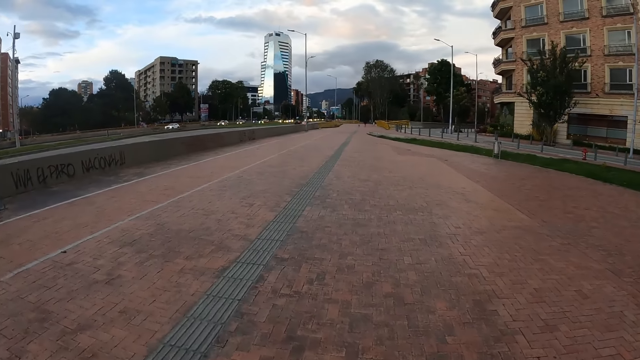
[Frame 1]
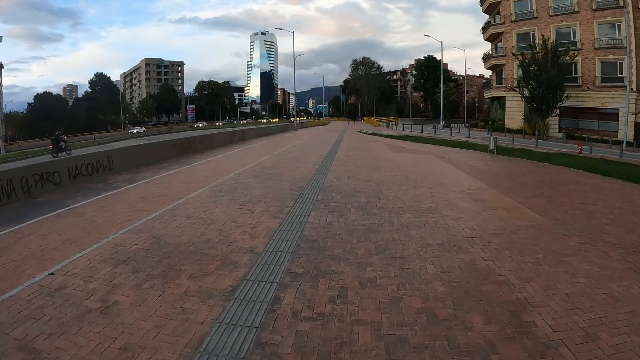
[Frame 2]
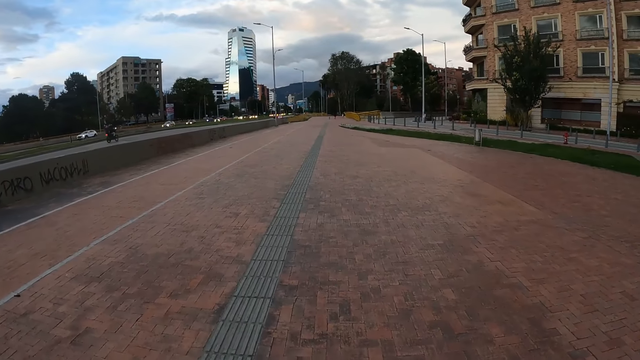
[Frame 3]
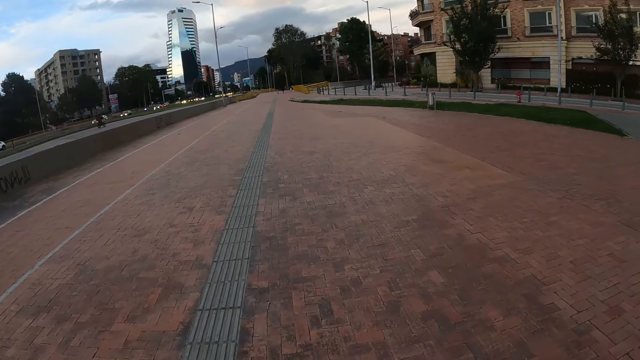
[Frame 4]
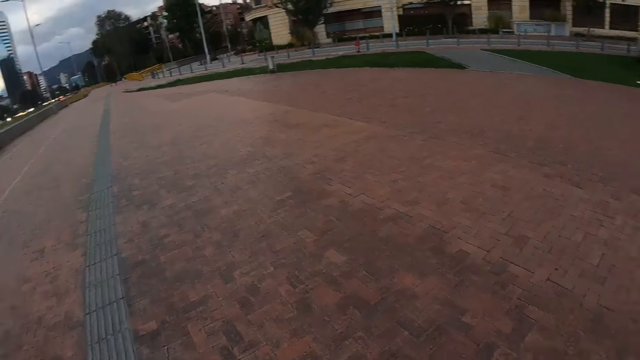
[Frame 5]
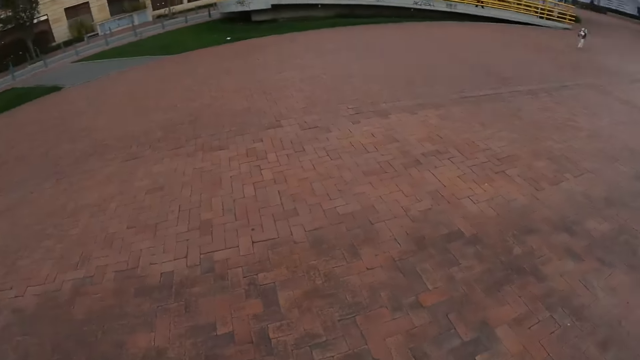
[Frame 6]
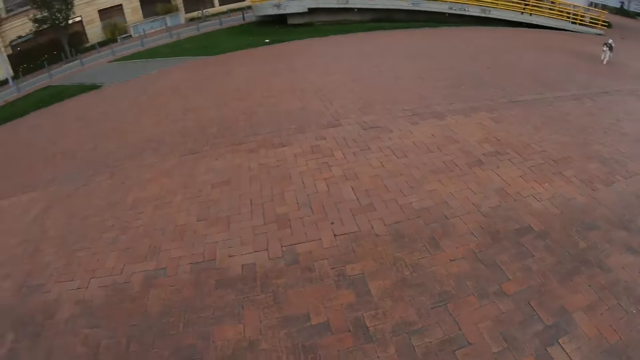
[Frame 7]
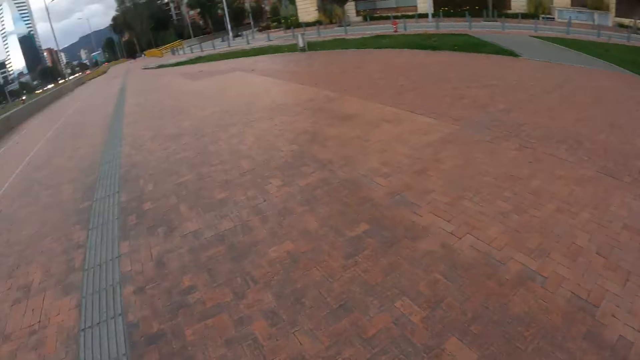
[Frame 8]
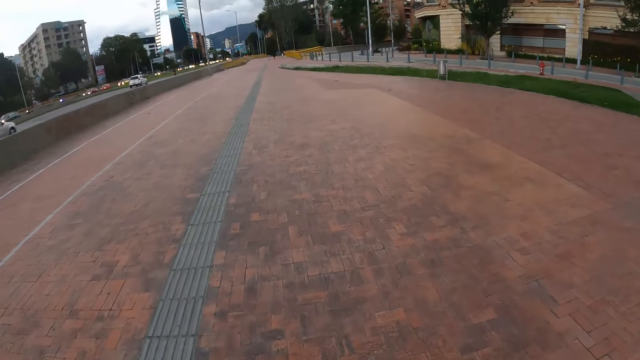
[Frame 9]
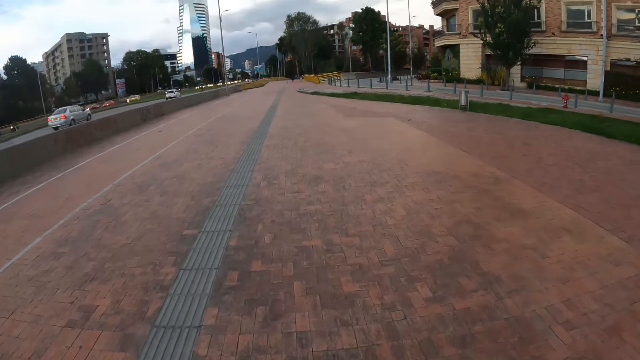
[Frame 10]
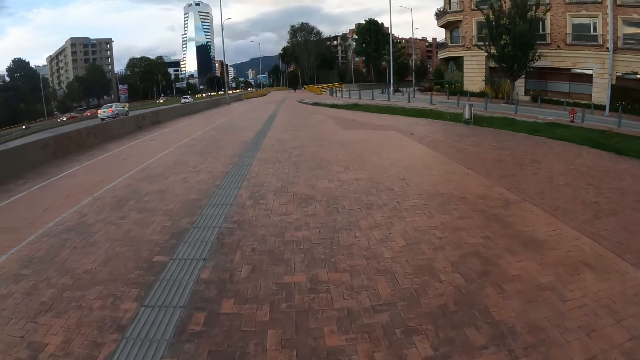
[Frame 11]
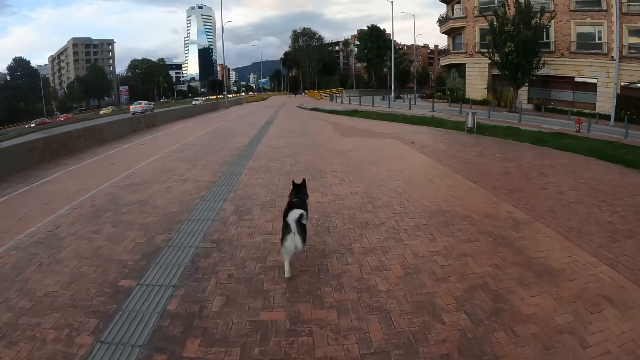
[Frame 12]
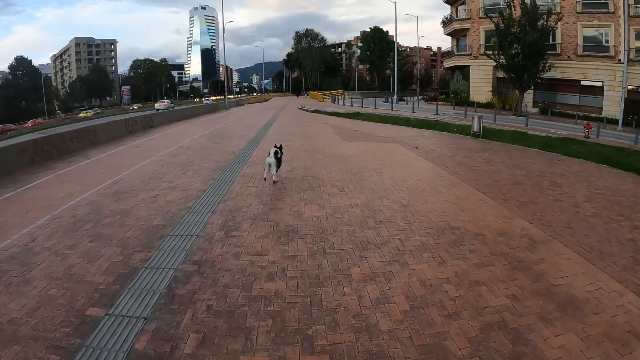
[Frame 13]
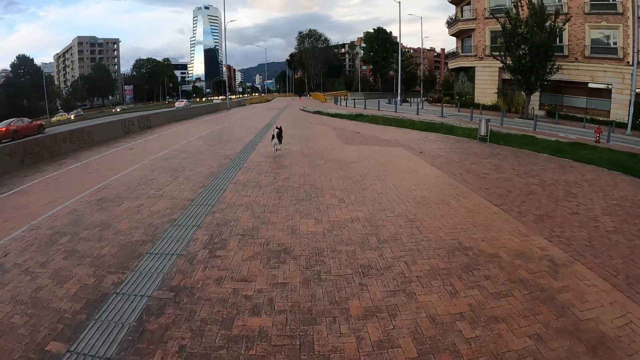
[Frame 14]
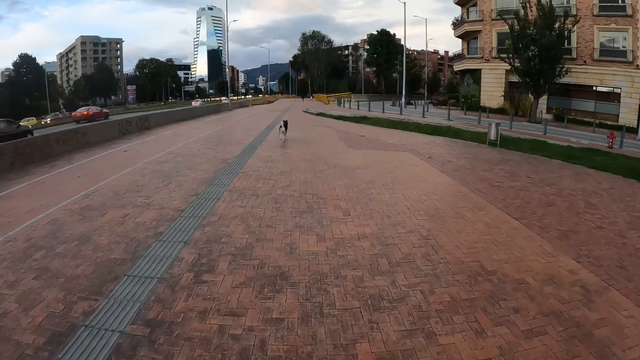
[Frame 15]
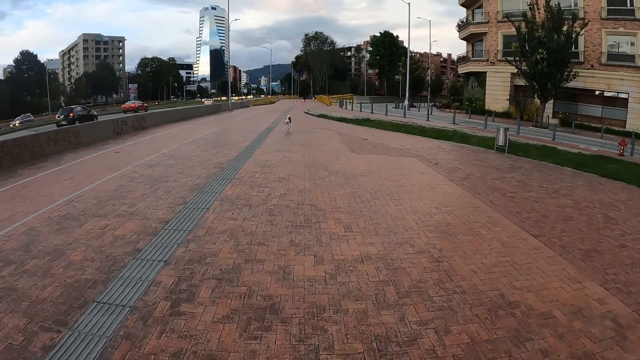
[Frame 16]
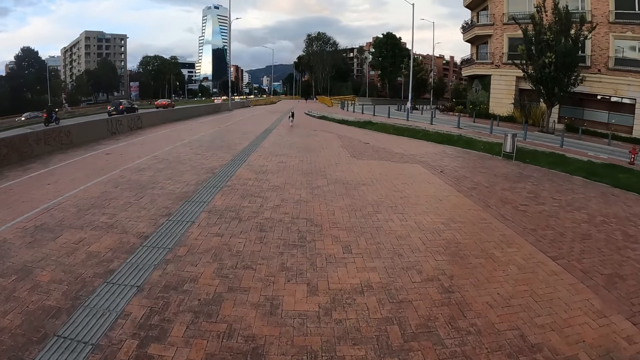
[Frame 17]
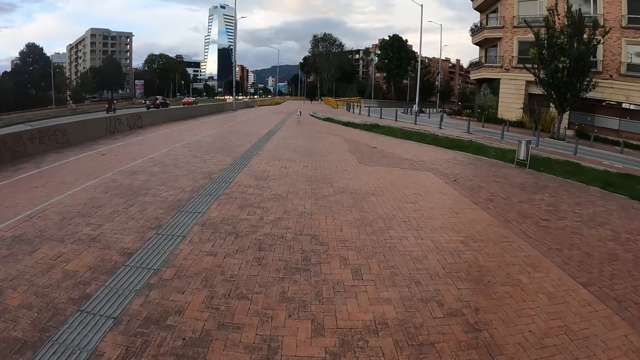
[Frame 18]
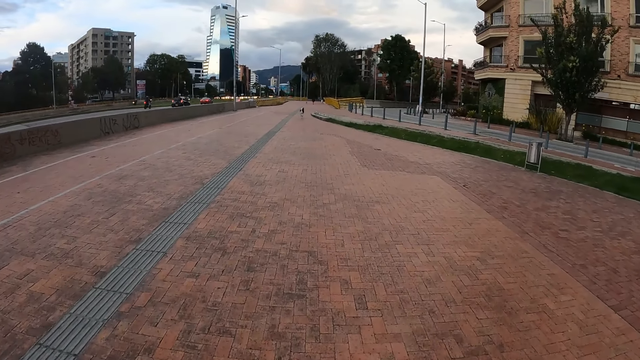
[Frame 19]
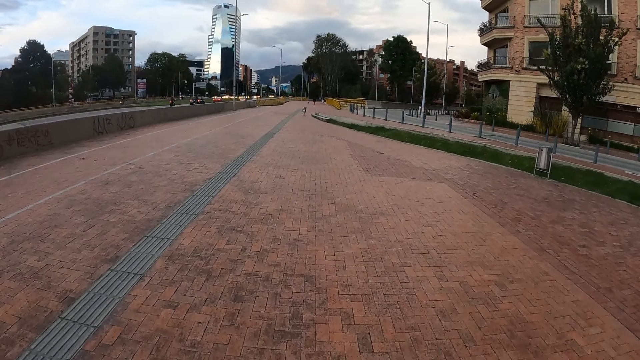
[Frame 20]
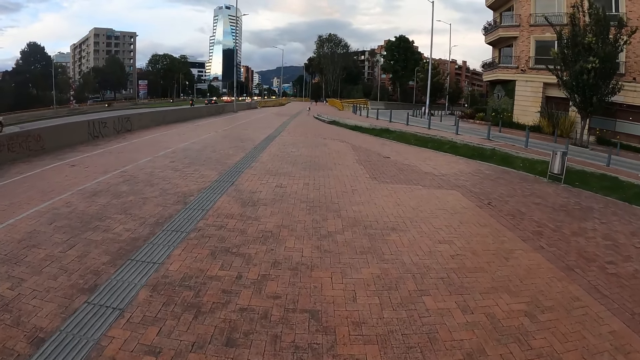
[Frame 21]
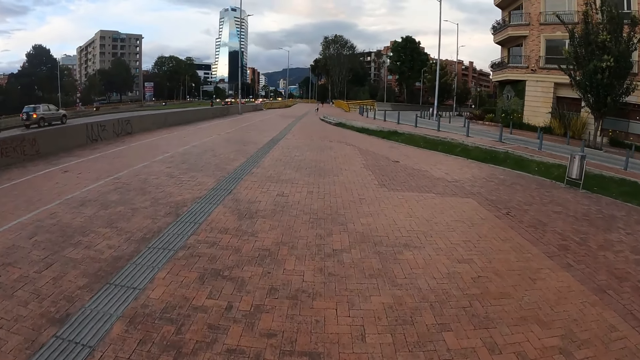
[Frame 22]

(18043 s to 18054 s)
The dog runs by the camera wearer.

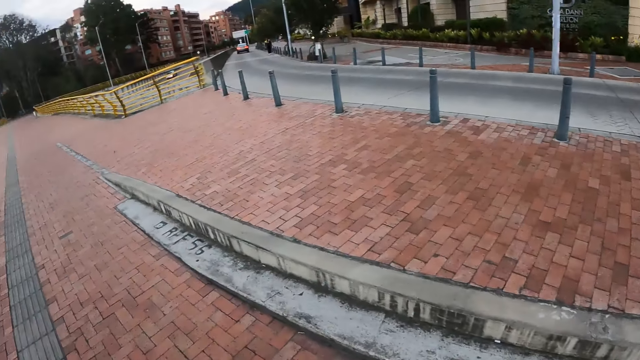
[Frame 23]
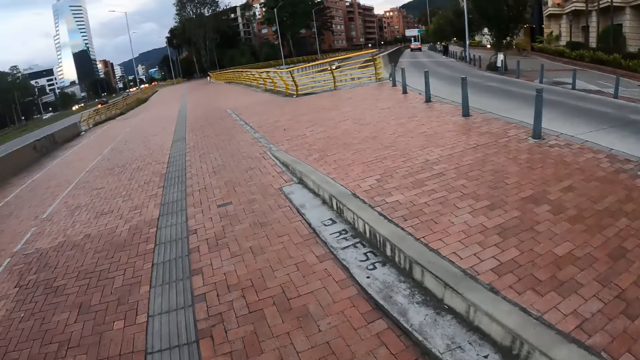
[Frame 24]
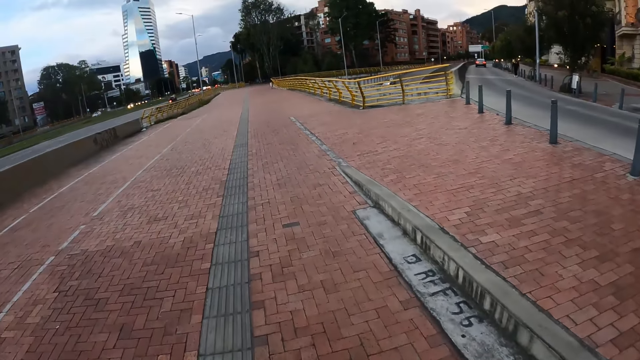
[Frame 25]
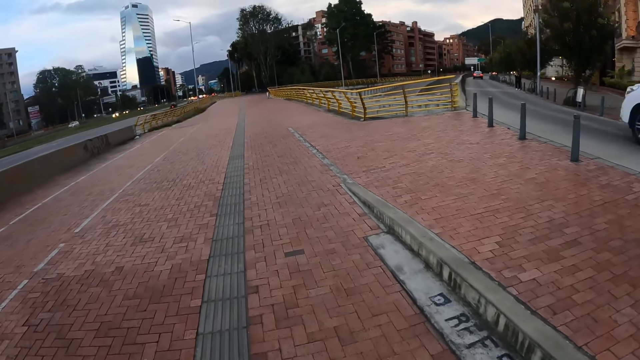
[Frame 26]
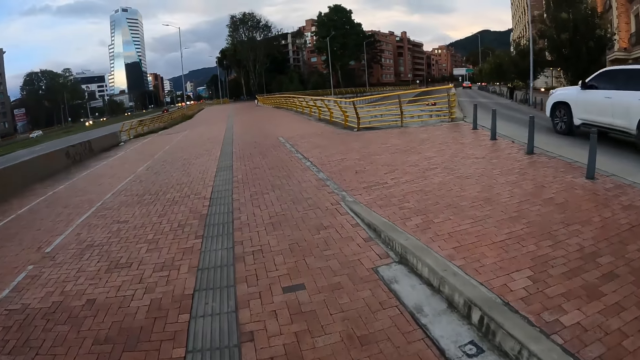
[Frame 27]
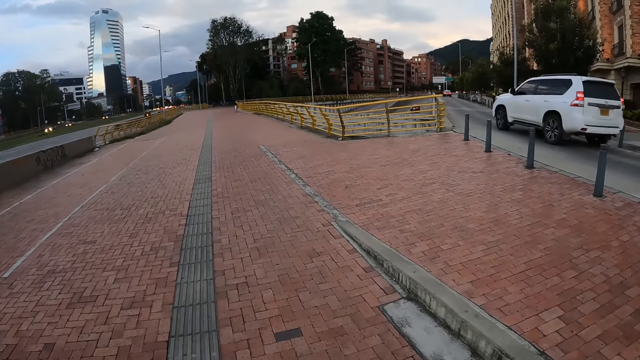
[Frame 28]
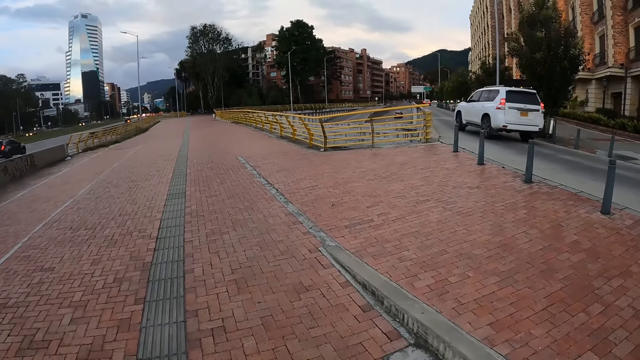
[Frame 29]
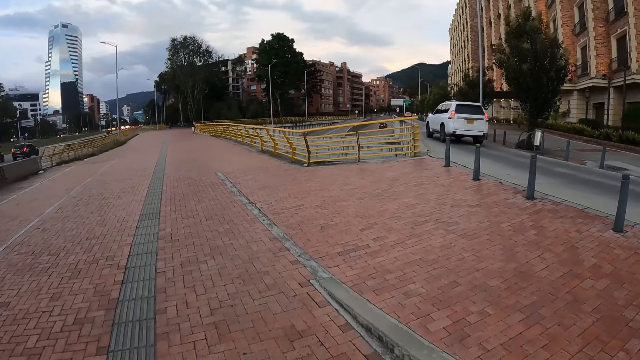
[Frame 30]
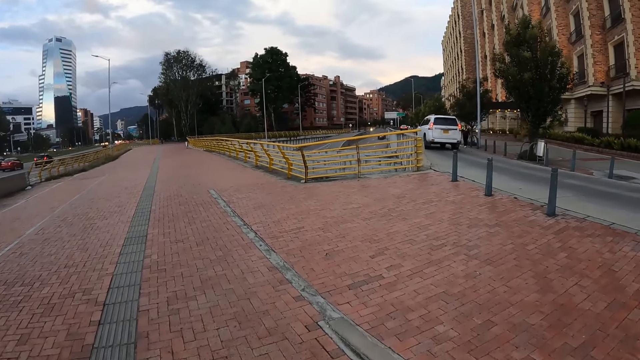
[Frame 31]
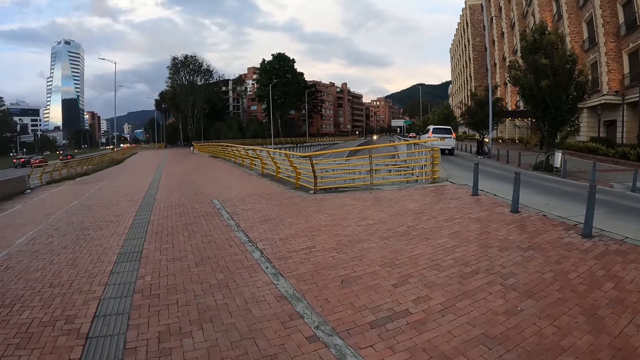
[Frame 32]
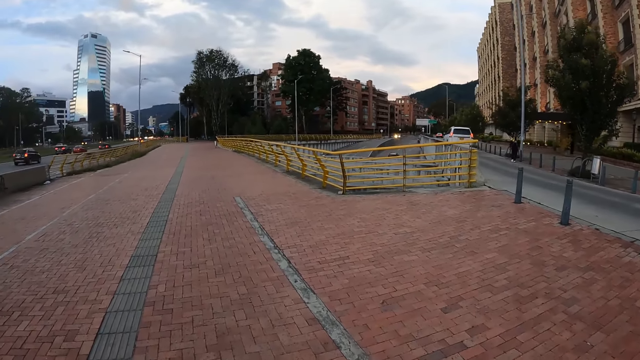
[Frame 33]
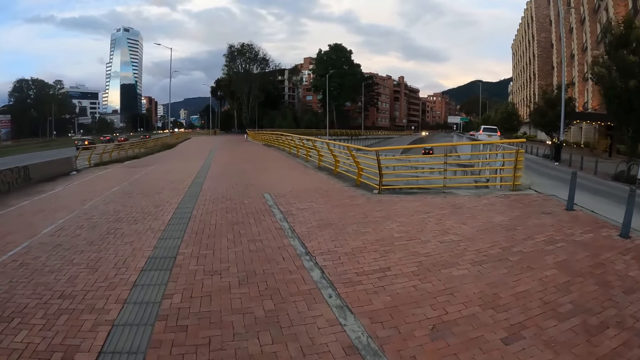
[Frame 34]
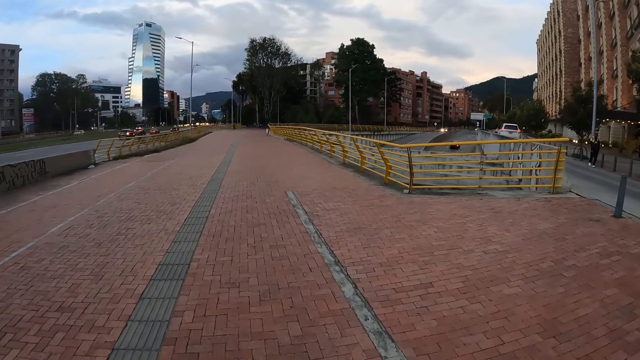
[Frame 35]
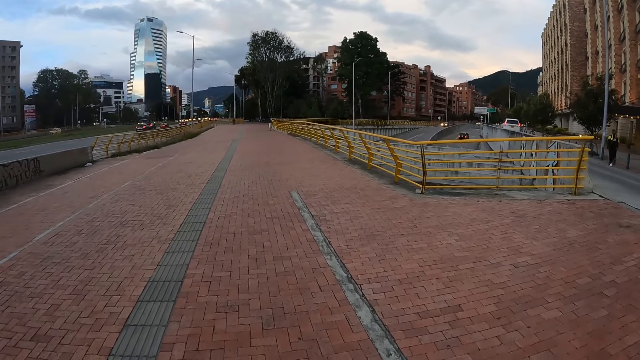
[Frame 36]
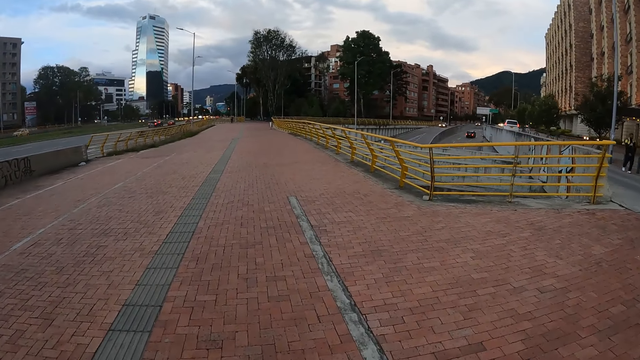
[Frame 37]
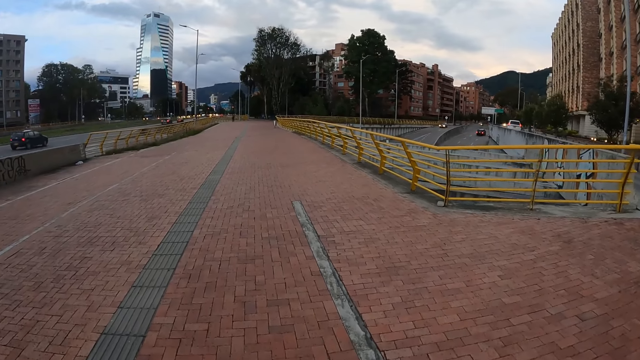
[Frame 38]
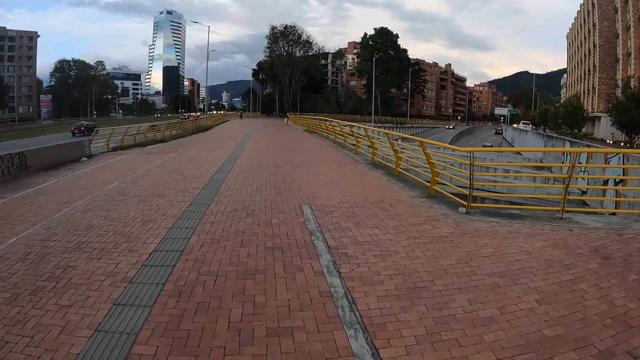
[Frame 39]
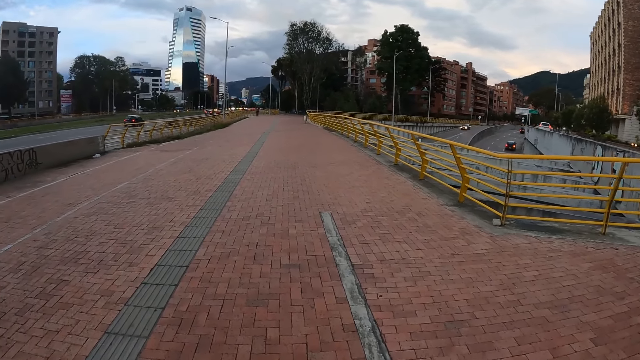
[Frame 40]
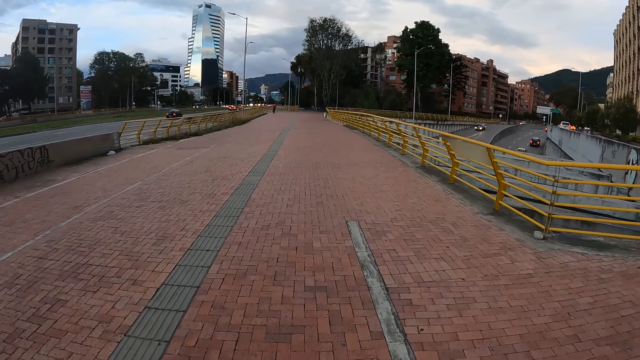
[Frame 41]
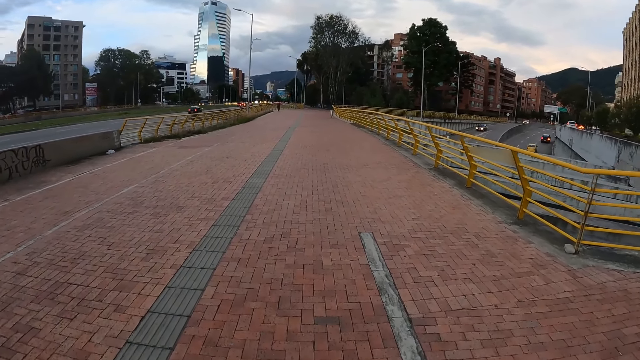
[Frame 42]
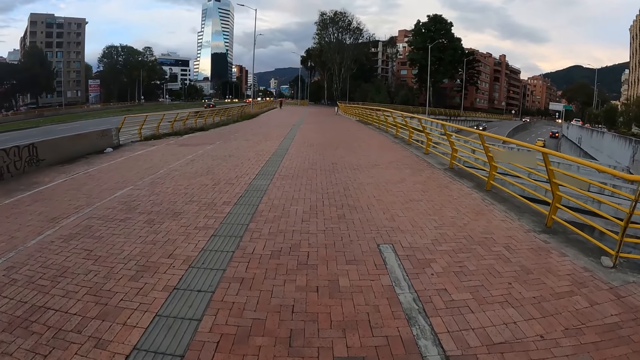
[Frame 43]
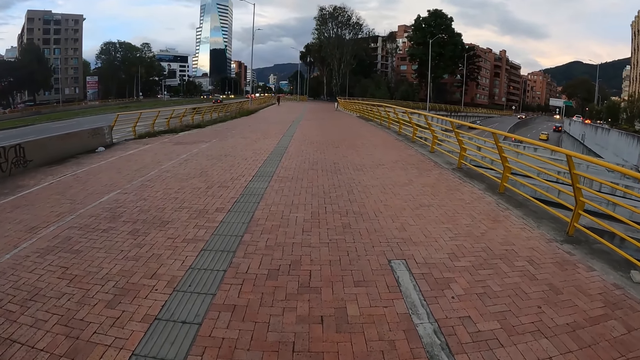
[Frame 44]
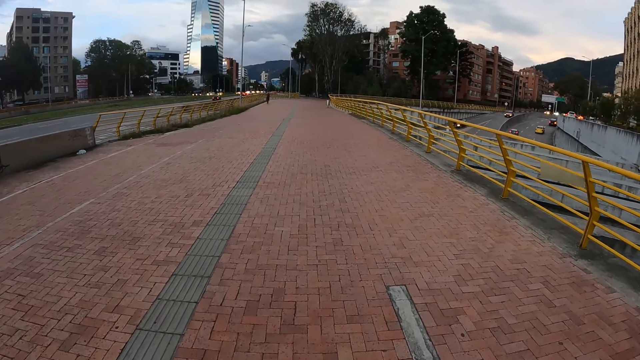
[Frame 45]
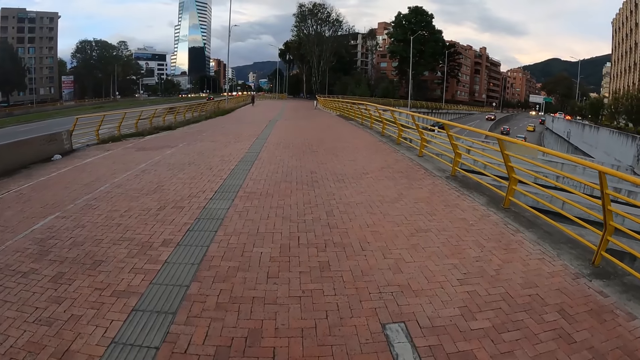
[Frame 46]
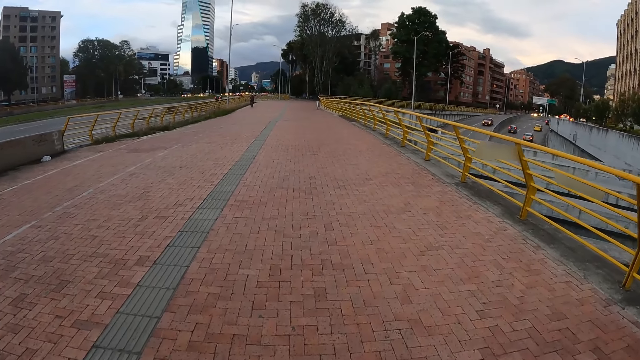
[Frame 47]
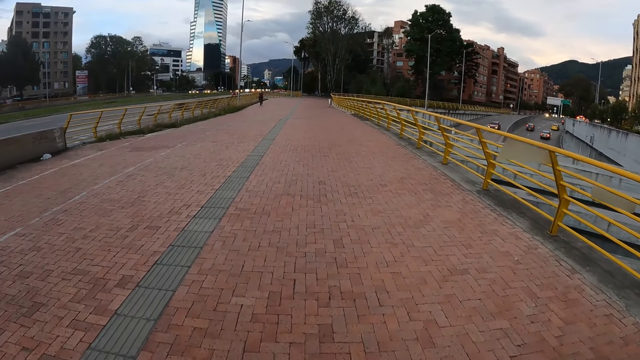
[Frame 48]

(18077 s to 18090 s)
A white car drives by the camera wearer.
